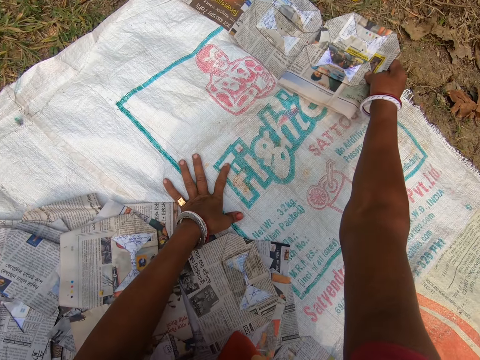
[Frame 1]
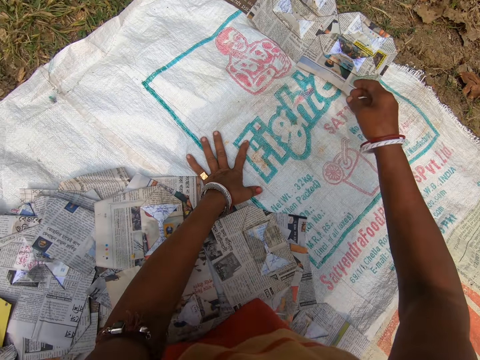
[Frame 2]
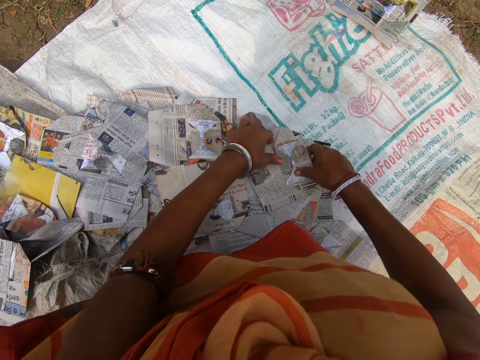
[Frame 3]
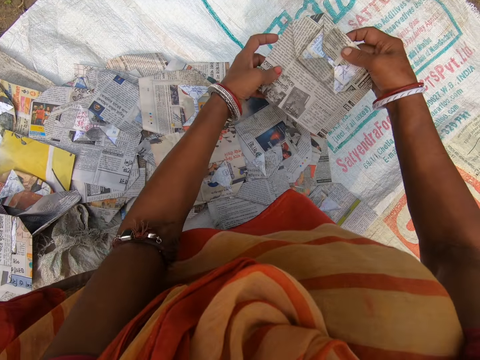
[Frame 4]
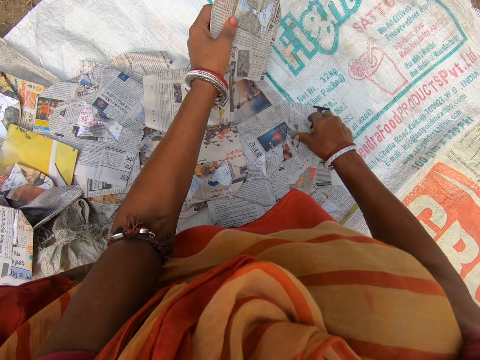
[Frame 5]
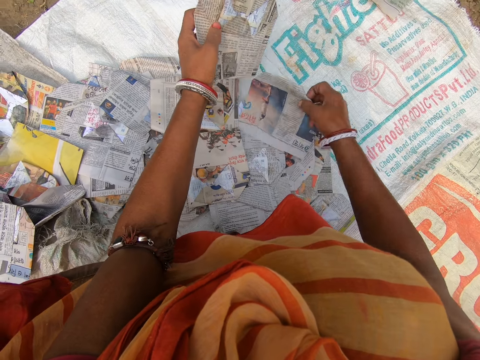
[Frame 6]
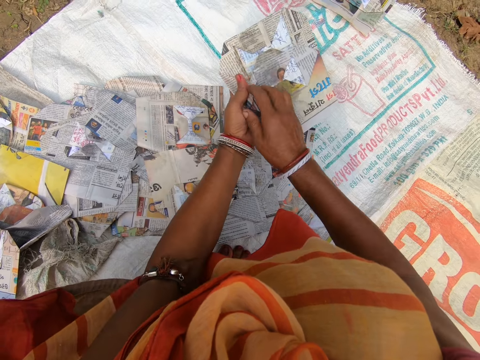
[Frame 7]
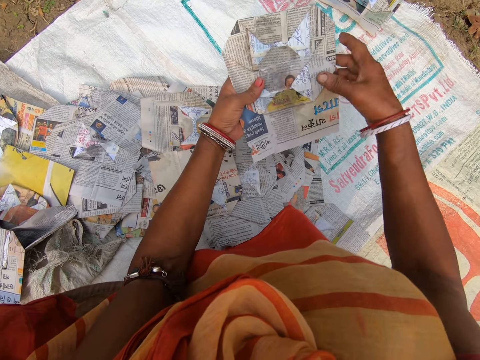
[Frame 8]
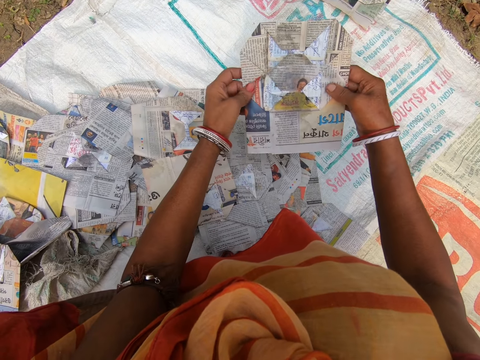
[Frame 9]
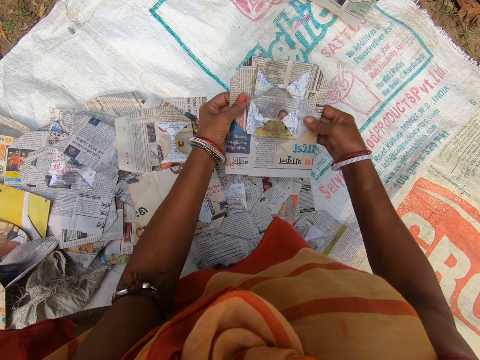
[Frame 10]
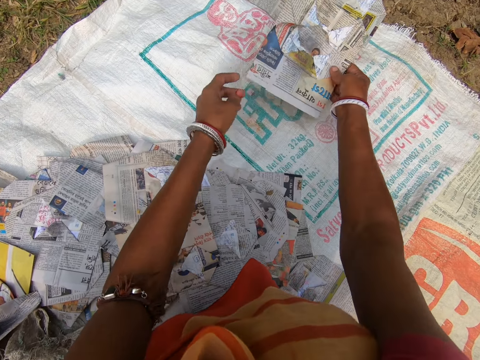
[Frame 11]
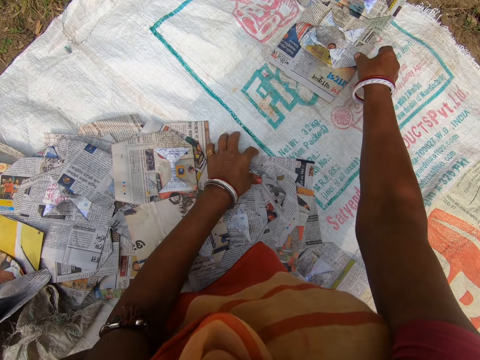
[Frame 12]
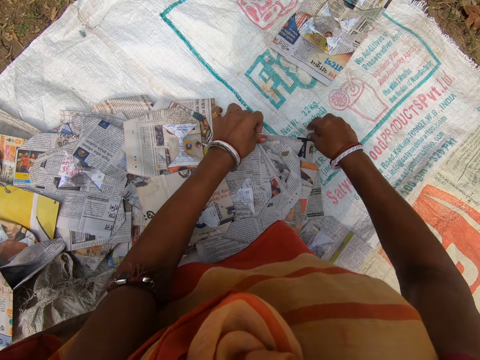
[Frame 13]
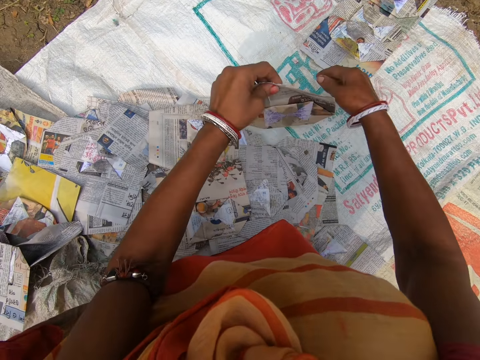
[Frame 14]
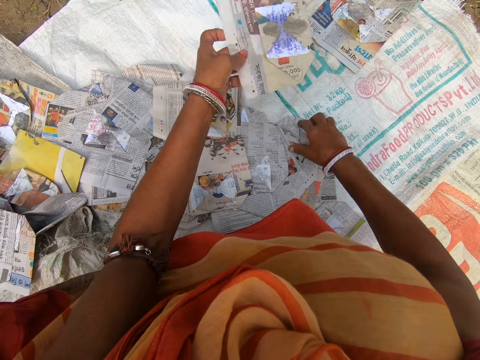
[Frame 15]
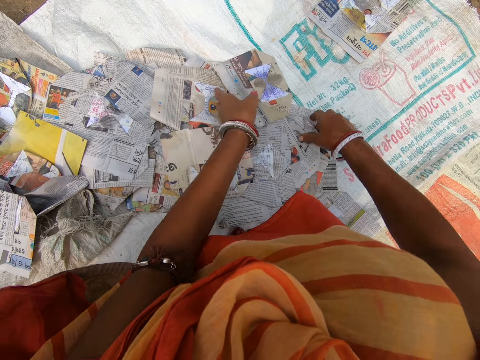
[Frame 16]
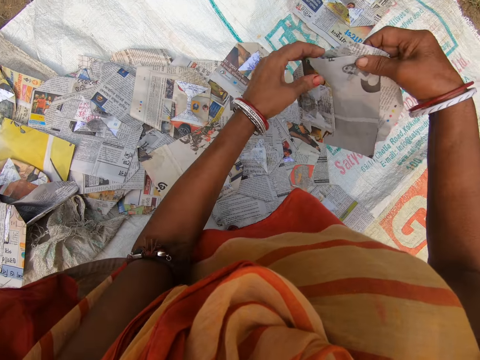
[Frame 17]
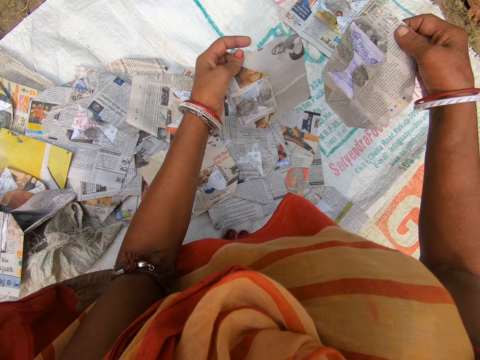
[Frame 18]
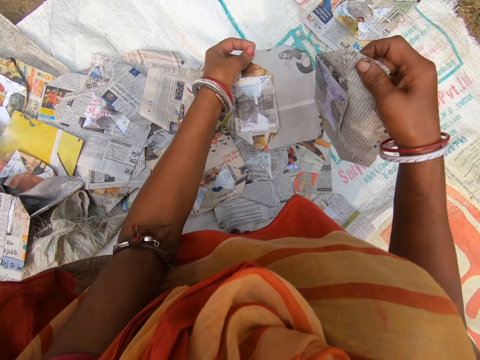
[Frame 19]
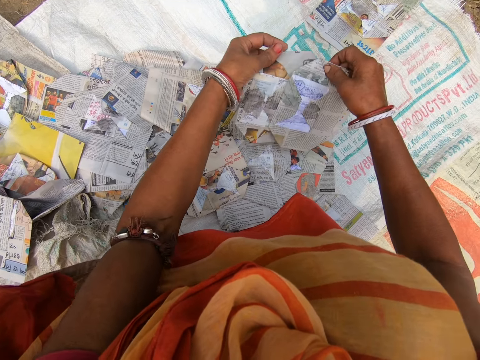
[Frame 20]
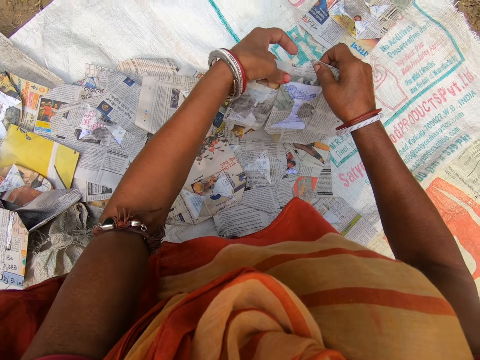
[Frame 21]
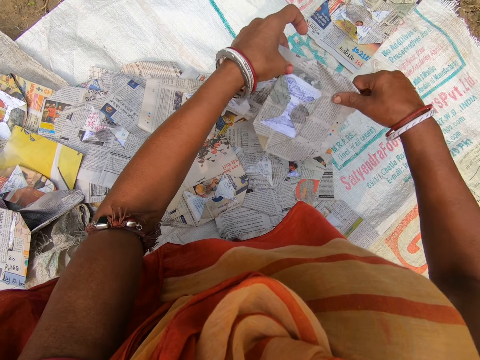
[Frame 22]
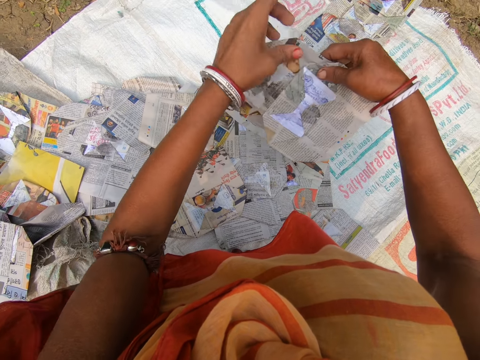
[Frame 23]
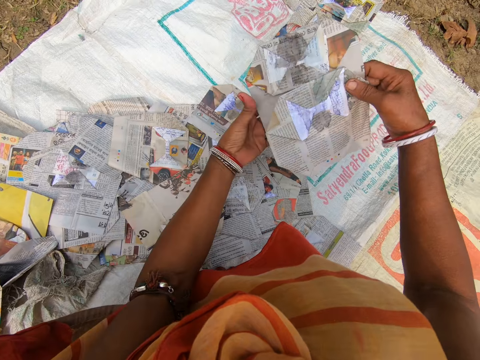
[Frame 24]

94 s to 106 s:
The camera wearer holds the sack with the left hand. They place the magazine on the sack. They pick up the magazine. They look at the magazine. They pick up the magazine. They look at the magazine. They place the magazine on the sack. They pick up the magazine. They look at the magazine. They drop the magazine. They pick up the magazine. They look at the magazine.

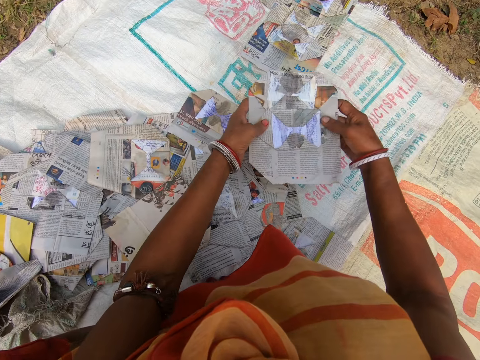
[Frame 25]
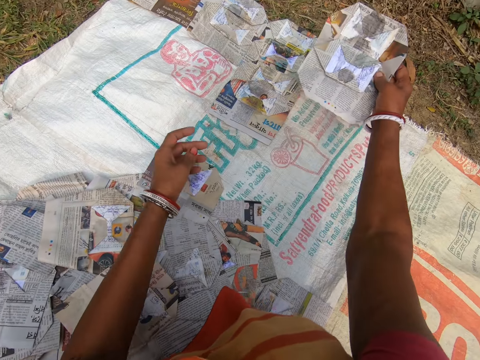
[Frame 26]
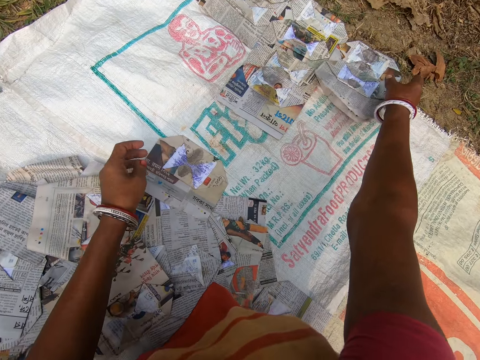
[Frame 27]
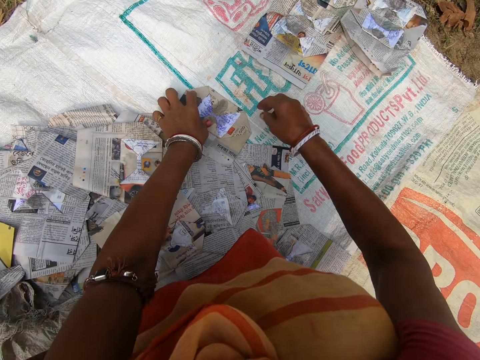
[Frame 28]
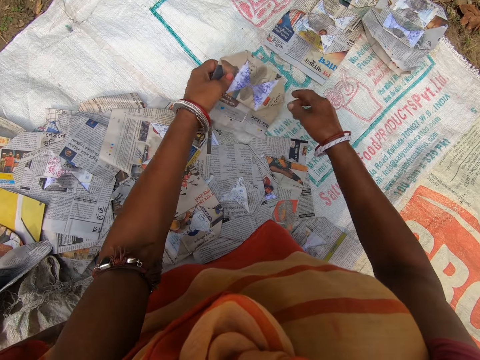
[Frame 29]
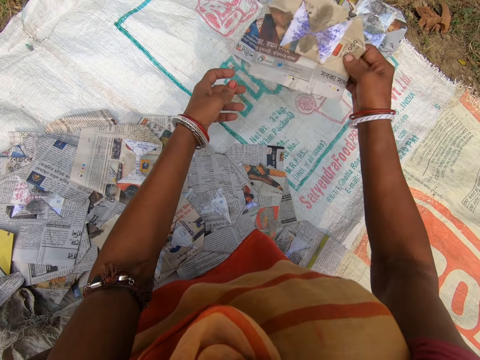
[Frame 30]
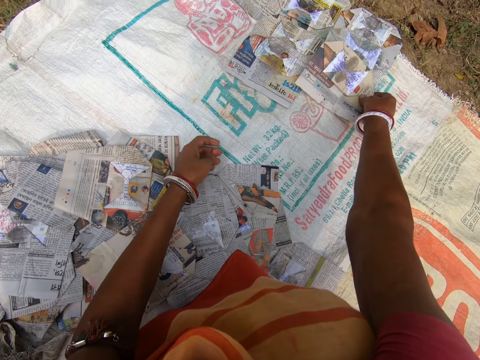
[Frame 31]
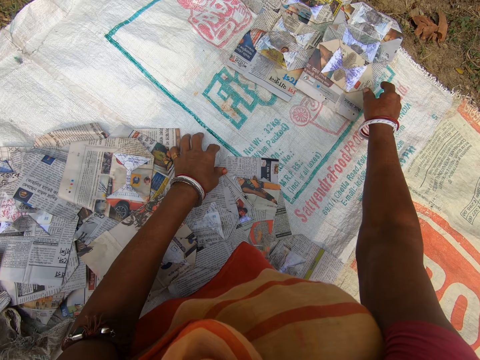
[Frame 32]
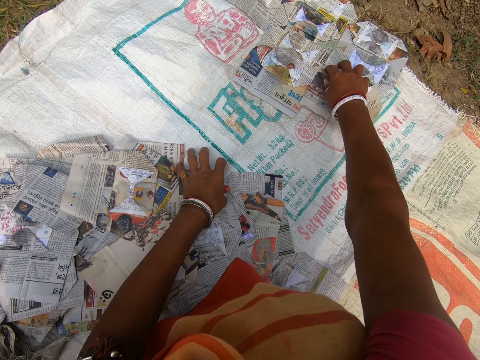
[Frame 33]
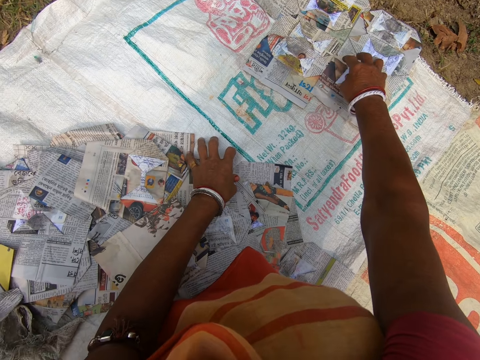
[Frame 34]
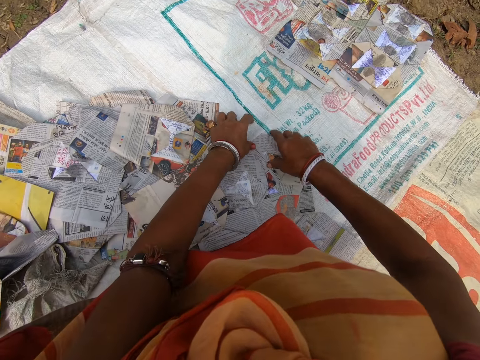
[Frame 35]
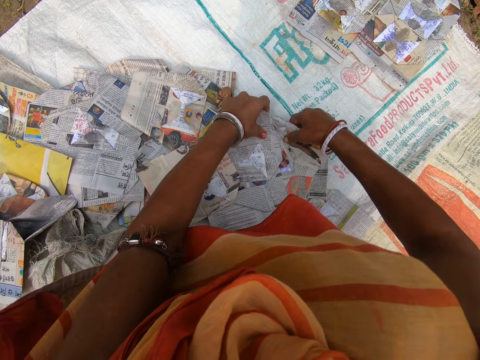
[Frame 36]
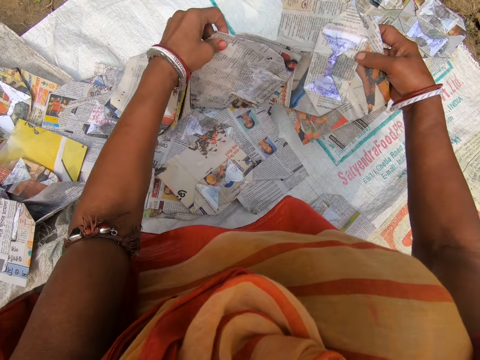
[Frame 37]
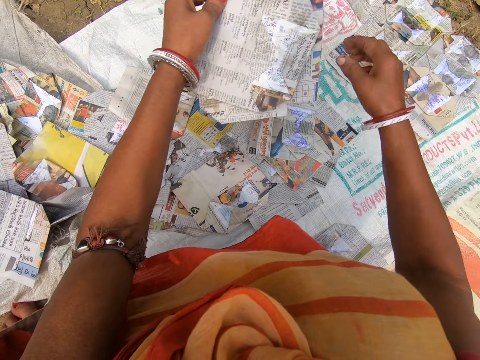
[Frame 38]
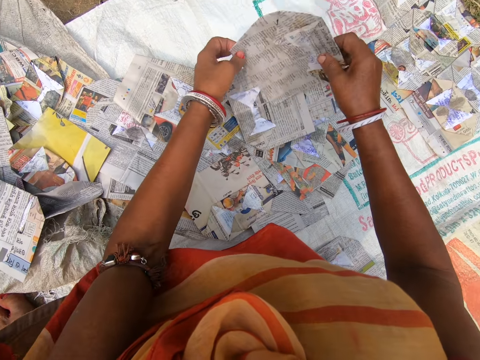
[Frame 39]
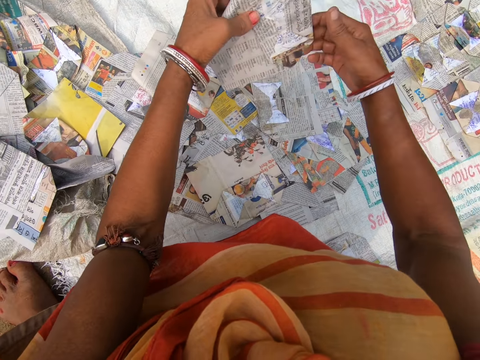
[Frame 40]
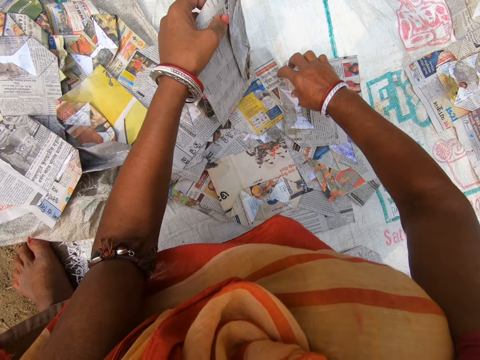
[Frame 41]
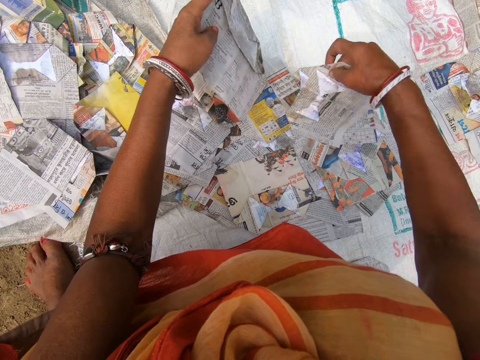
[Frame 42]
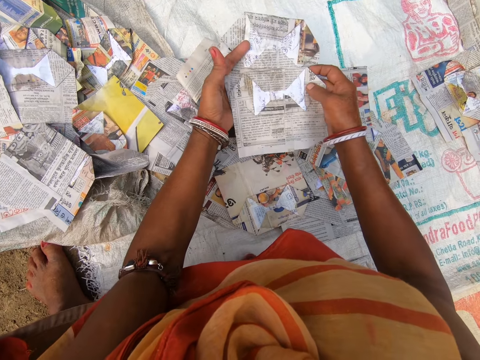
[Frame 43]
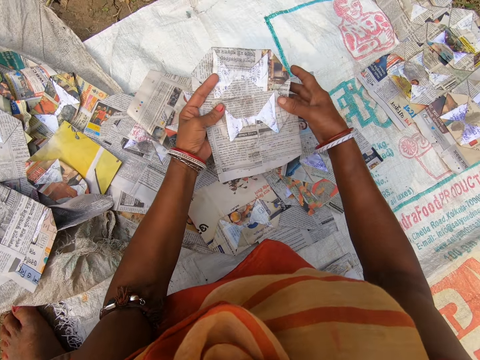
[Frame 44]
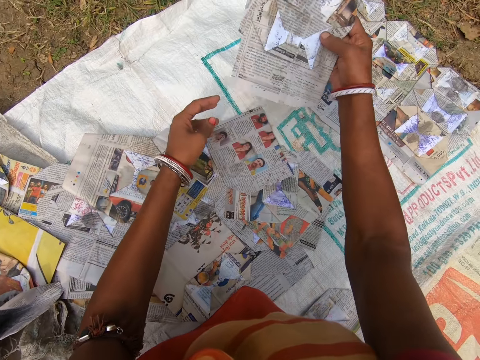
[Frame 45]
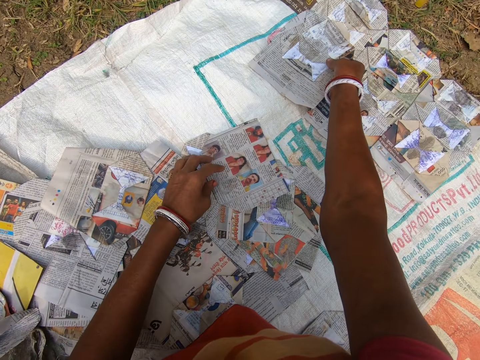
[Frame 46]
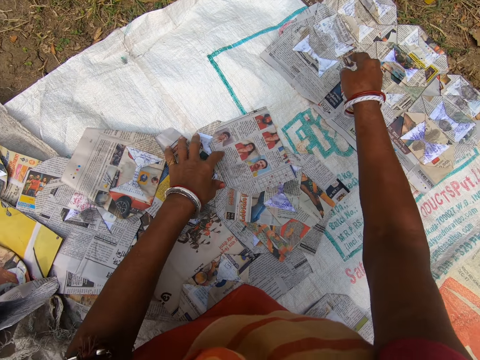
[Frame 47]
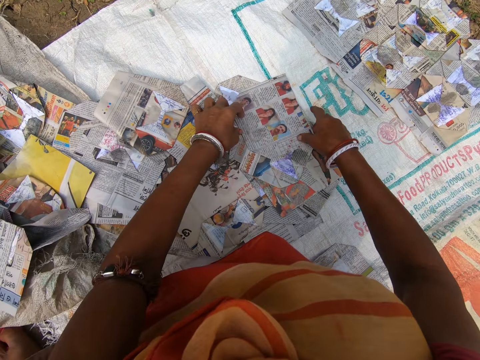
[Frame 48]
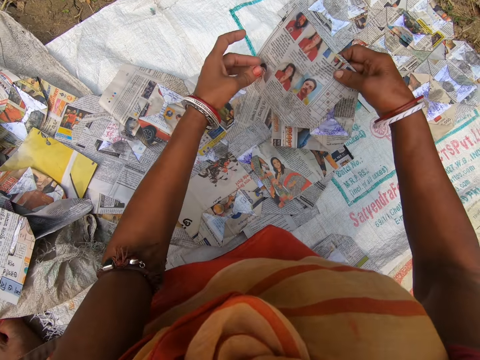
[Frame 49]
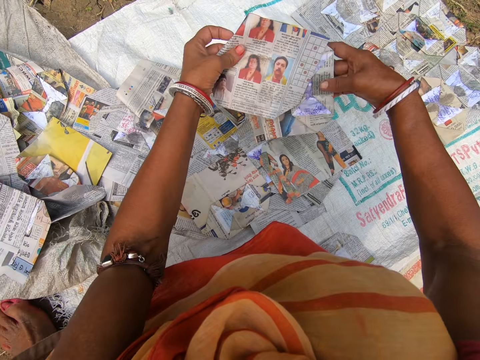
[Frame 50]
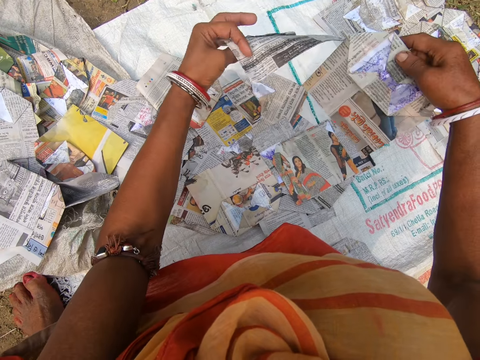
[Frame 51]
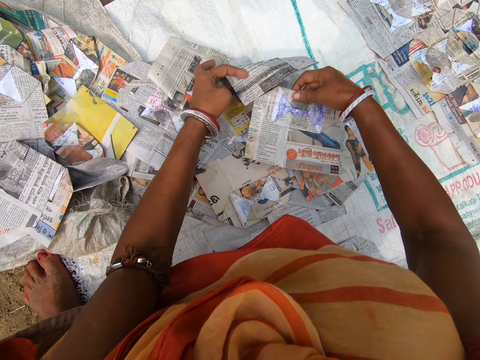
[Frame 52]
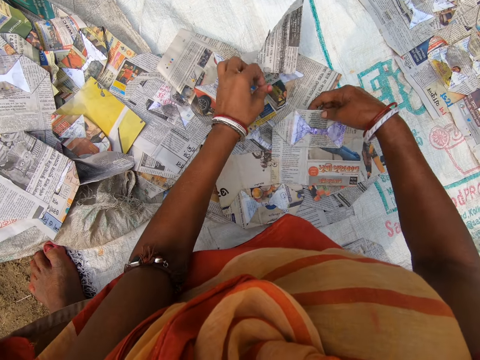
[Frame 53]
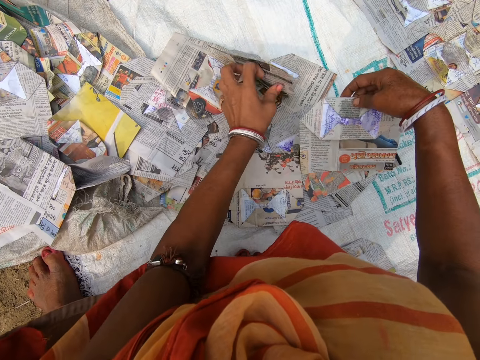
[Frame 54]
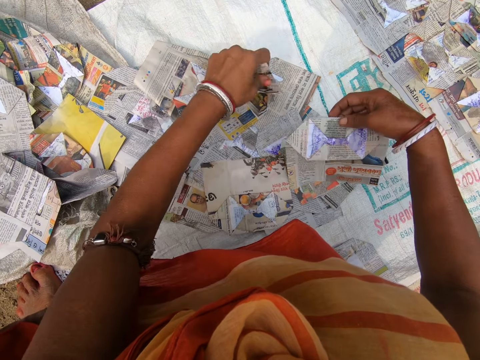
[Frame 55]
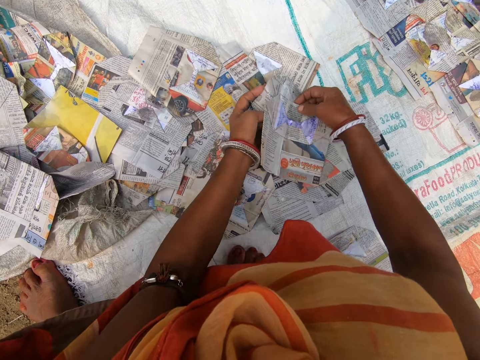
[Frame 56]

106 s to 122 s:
The camera wearer places the magazine on the sack. They pick up the magazine. They look at the magazine. They place the magazine on the sack. They touch the magazine. They pick up the magazine. They look at the magazine. They pick up the magazine. They look at the magazine. They place the magazine on the sack. They pick up the magazine. They look at the magazine. They drop the magazine. They pick up the magazine. They look at the magazine.
